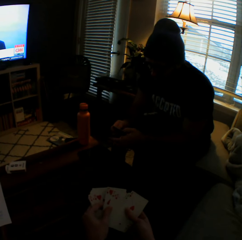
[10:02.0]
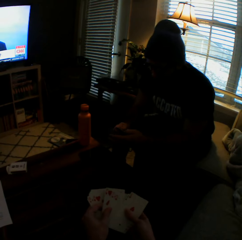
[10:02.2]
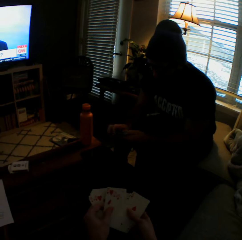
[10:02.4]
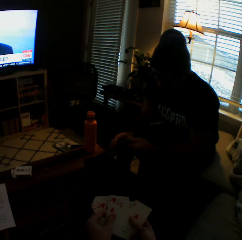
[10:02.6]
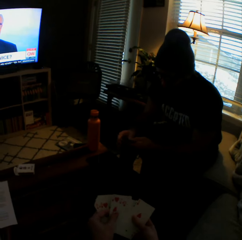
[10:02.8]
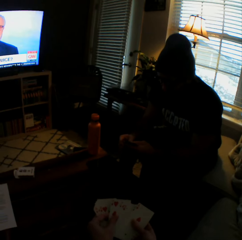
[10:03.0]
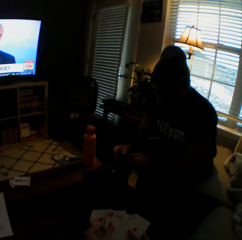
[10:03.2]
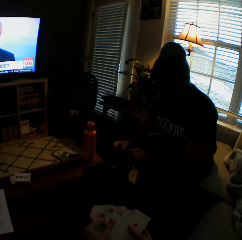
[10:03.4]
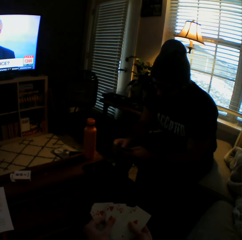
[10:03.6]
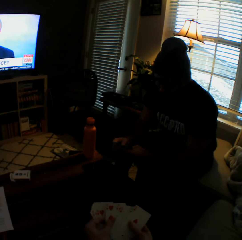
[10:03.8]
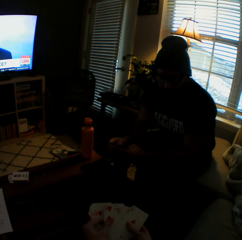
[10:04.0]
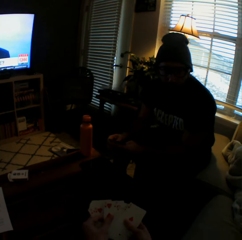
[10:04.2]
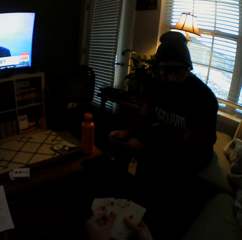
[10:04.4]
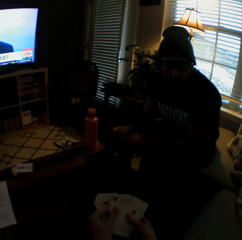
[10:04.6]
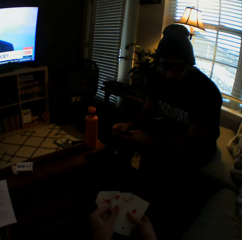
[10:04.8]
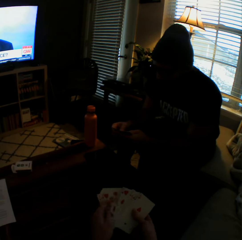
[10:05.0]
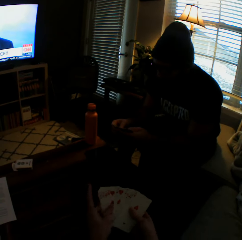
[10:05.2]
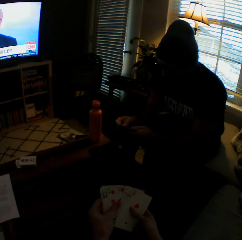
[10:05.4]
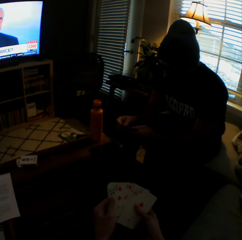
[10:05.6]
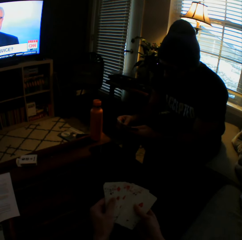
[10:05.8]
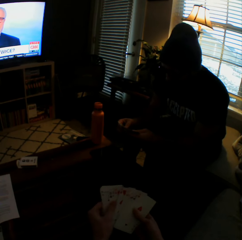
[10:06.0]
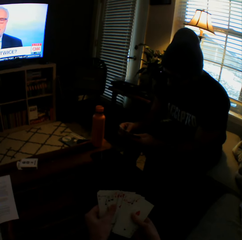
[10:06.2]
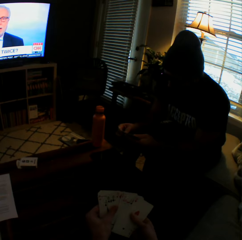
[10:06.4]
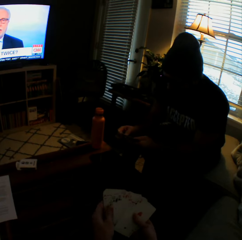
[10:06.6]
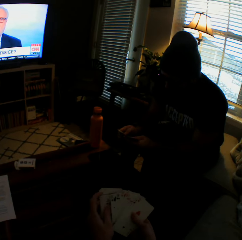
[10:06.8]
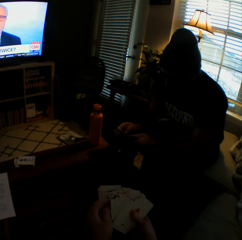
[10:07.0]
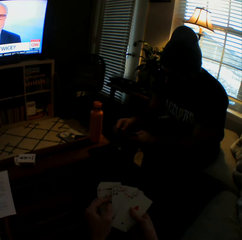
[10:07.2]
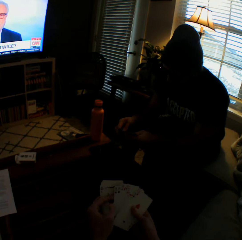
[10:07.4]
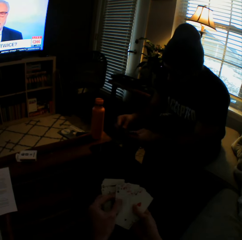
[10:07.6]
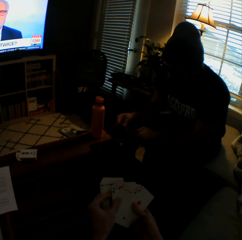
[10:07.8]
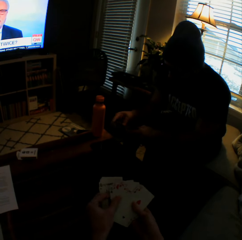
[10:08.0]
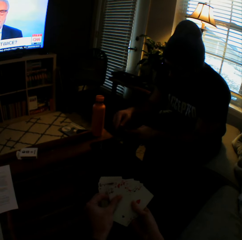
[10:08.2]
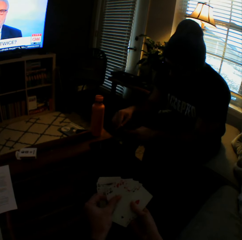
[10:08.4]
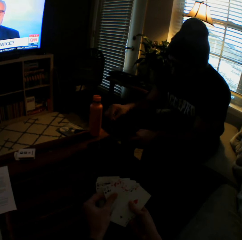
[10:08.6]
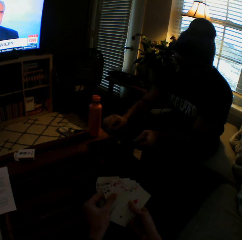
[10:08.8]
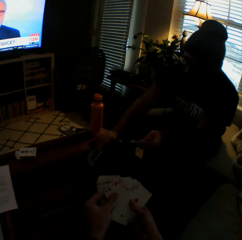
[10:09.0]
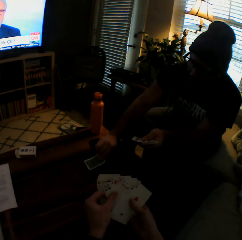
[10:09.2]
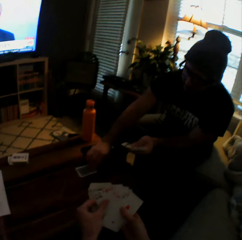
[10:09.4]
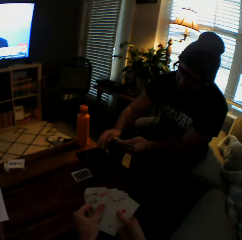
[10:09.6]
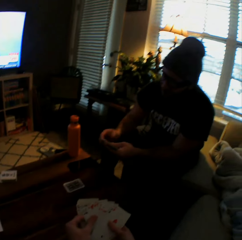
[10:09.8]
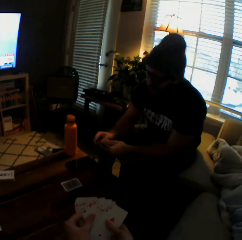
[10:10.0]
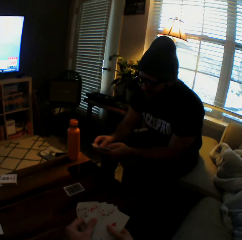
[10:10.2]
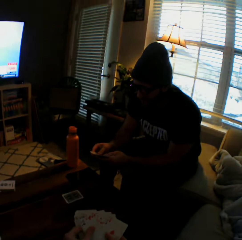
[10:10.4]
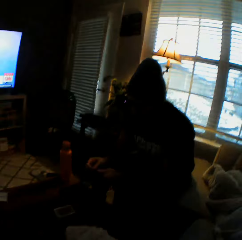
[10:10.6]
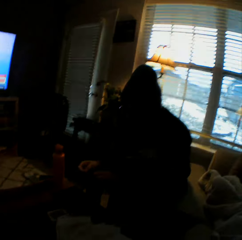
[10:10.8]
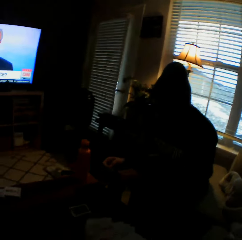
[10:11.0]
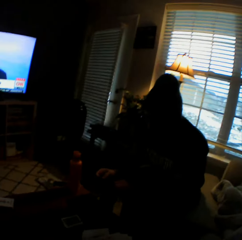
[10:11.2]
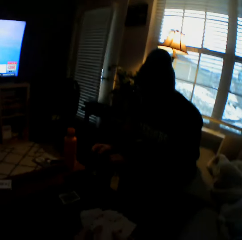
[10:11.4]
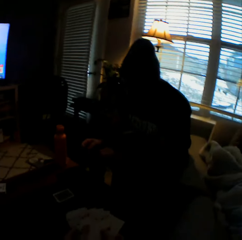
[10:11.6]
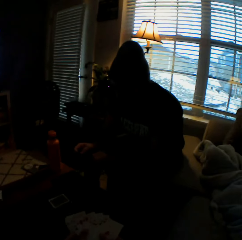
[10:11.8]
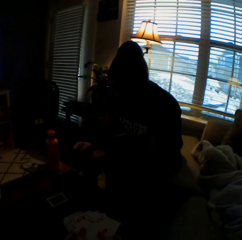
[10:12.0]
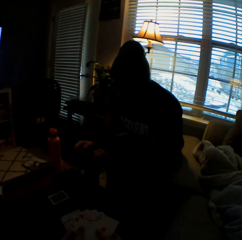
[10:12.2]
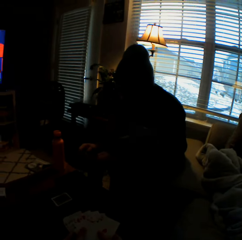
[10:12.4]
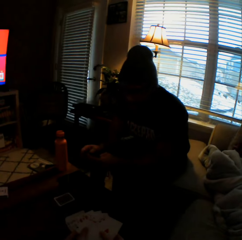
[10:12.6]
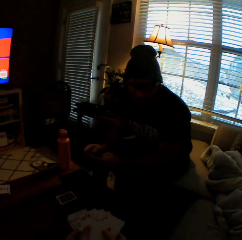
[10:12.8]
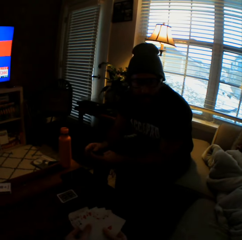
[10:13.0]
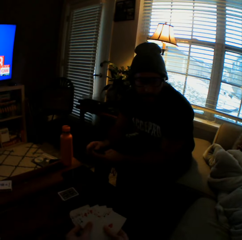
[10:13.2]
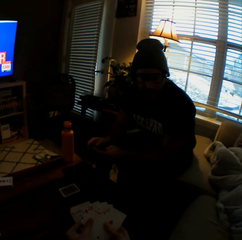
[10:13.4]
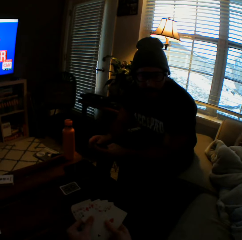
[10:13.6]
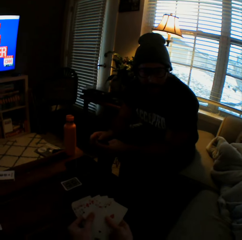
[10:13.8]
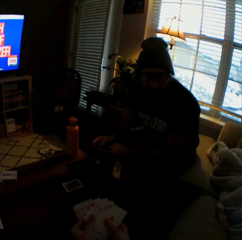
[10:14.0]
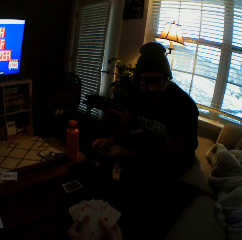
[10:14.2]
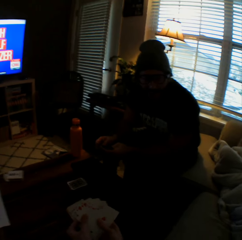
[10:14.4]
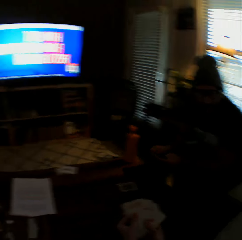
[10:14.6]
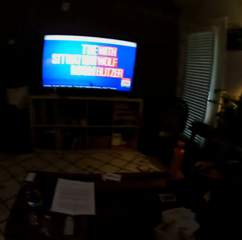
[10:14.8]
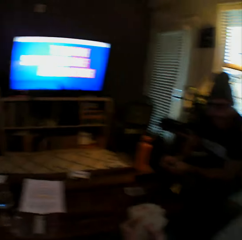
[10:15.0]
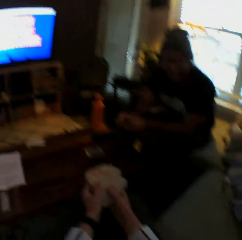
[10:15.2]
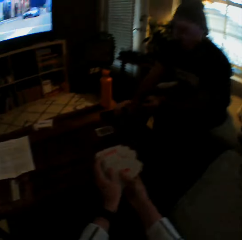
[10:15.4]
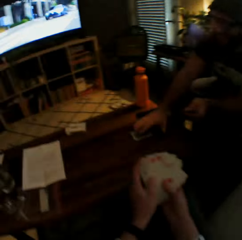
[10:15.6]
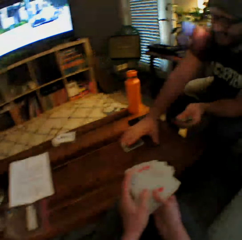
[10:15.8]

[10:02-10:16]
The man shuffles the cards in his hands and arranges the cards. The camera wearer arranges the cards in her hands. She interacts with the man. The man drops a card on the table with his right hand. The camera wearer interacts with the man.

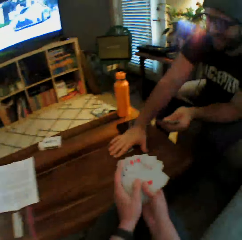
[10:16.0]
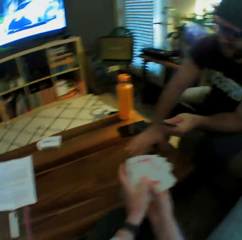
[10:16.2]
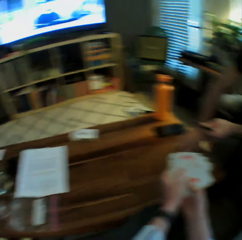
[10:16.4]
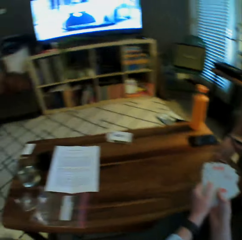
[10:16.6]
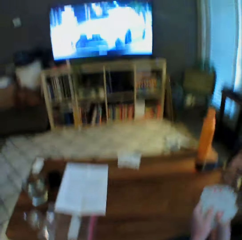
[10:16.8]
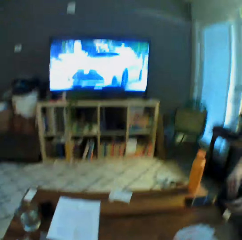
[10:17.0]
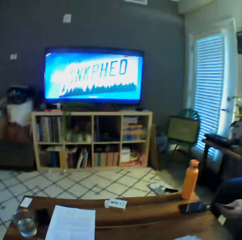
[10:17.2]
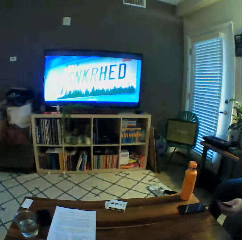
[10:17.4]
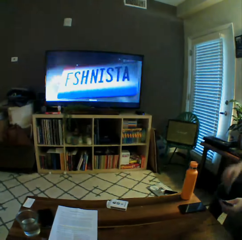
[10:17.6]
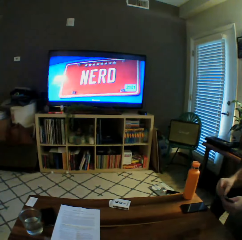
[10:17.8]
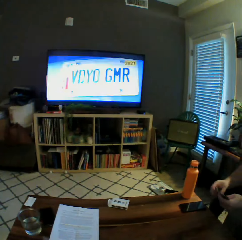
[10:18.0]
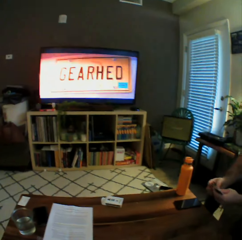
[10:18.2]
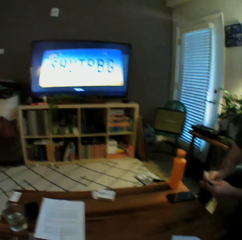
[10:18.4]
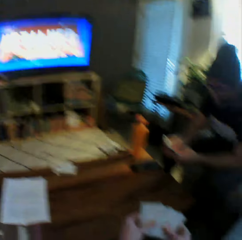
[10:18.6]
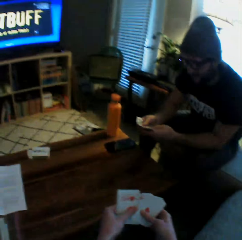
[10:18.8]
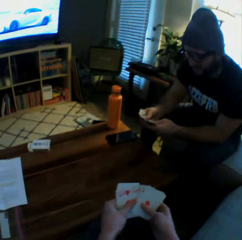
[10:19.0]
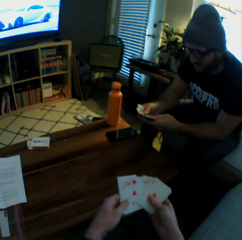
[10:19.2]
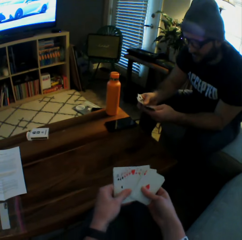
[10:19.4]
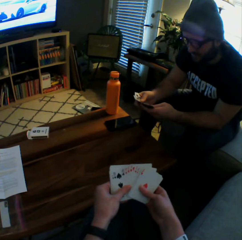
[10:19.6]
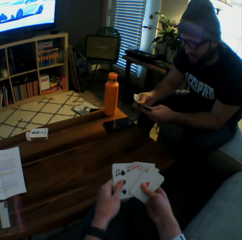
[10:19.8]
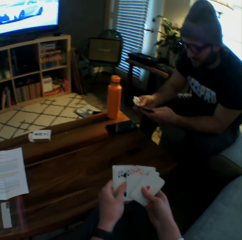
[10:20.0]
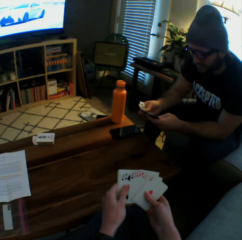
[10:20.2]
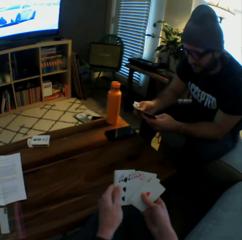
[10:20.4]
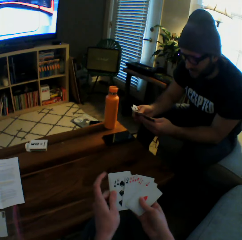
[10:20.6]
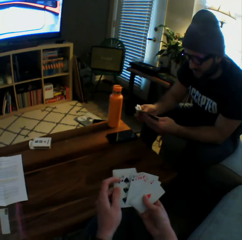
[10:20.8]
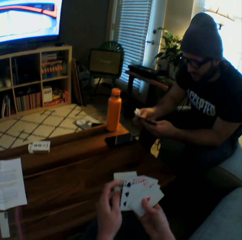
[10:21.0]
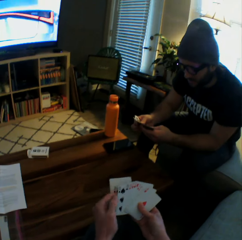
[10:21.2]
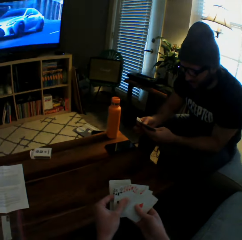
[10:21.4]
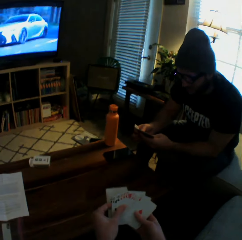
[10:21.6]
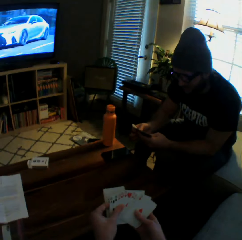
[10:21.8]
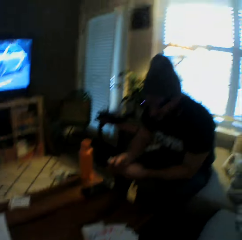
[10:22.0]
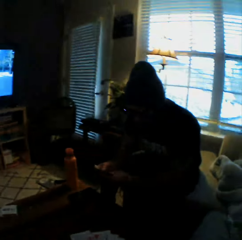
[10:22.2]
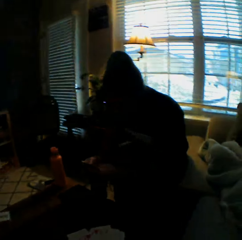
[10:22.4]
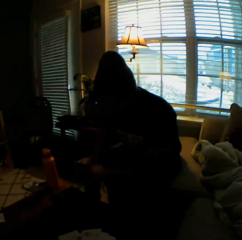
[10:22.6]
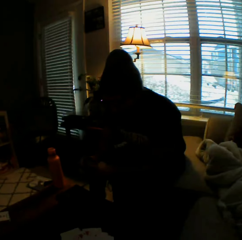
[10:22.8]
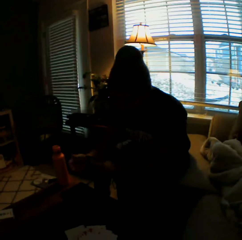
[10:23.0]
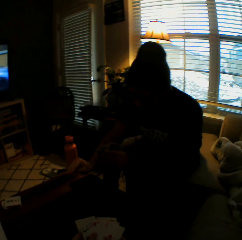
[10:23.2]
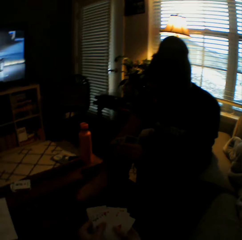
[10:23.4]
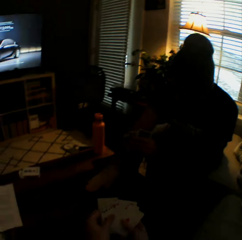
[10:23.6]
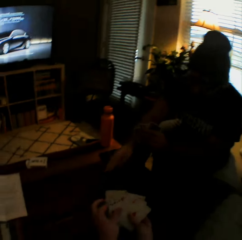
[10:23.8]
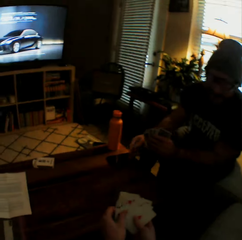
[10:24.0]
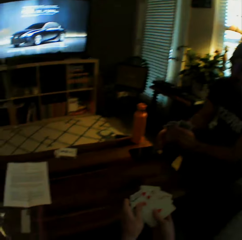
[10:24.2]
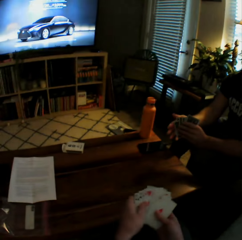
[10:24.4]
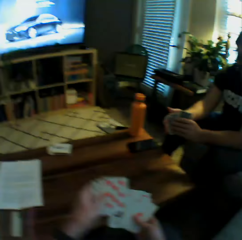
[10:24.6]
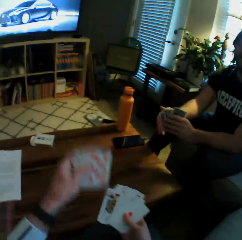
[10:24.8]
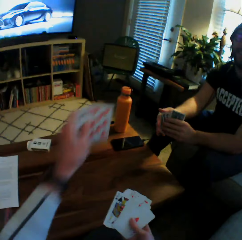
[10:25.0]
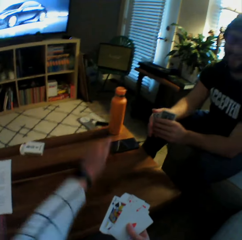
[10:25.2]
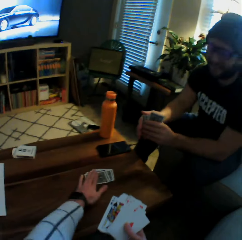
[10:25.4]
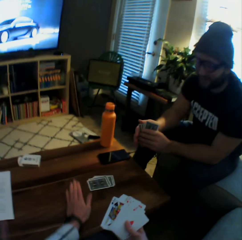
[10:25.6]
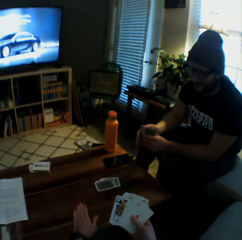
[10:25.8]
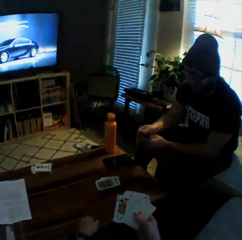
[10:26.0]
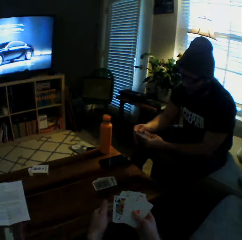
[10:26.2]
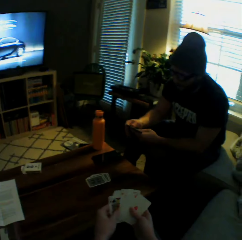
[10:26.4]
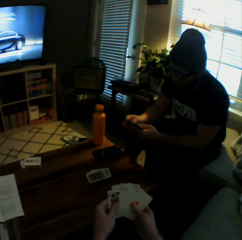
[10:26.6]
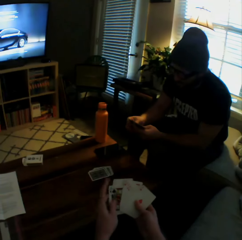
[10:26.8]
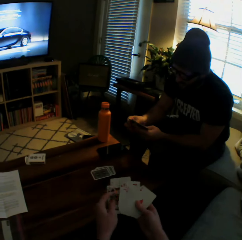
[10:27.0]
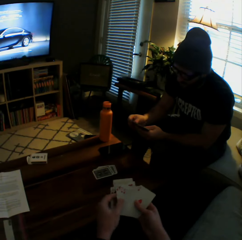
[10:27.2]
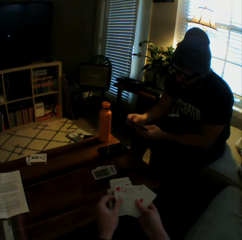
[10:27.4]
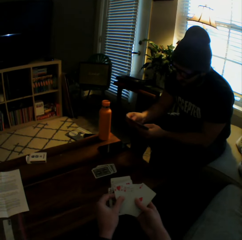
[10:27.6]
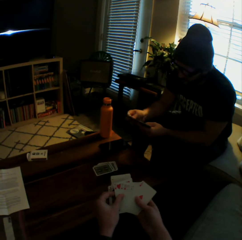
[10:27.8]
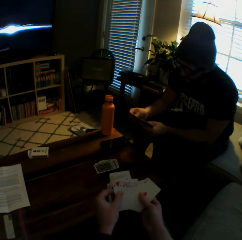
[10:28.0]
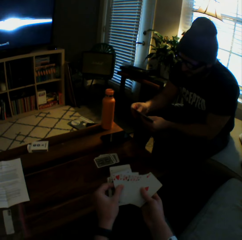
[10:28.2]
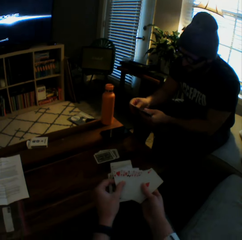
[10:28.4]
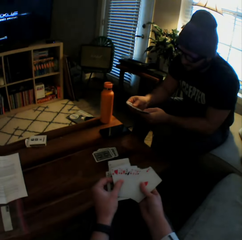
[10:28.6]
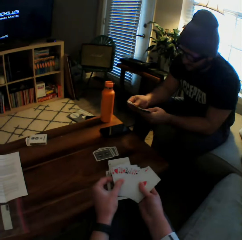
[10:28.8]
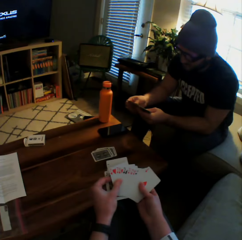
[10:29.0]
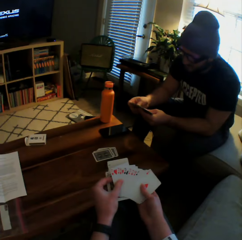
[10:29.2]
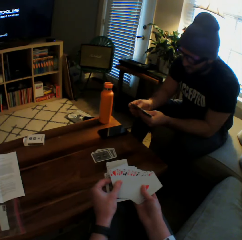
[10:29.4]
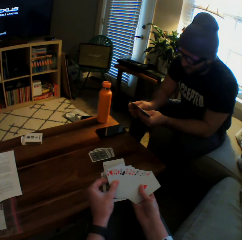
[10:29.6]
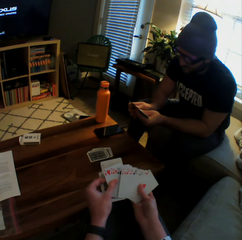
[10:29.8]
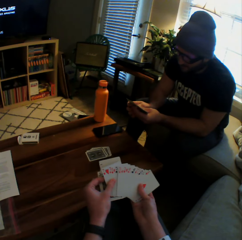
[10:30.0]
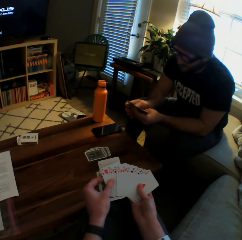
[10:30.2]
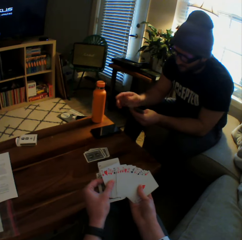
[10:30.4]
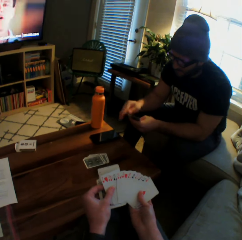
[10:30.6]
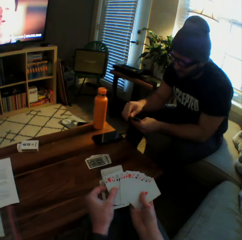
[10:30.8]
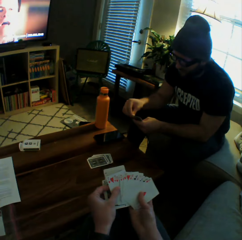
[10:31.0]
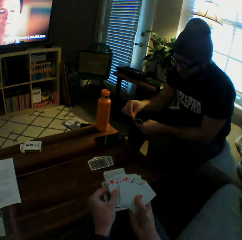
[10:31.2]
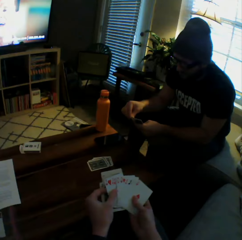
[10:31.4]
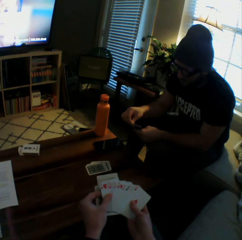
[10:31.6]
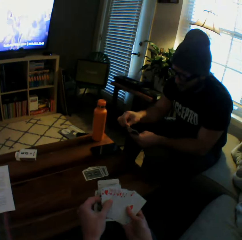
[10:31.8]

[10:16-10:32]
The man takes the cards back from the table and arranges the cards. The camera wearer arranges the cards in her hands. The man touches the table with his right hand and puts a card on the table. The camera wearer drops some cards on the table with her left hand.
